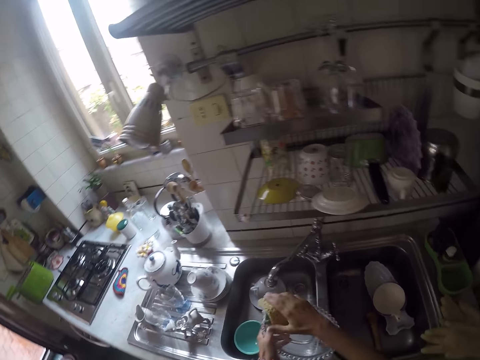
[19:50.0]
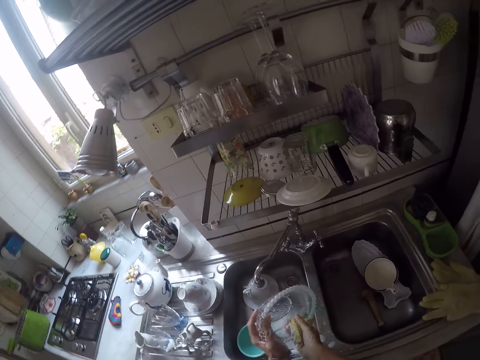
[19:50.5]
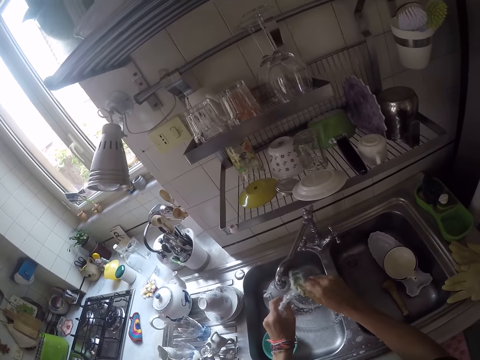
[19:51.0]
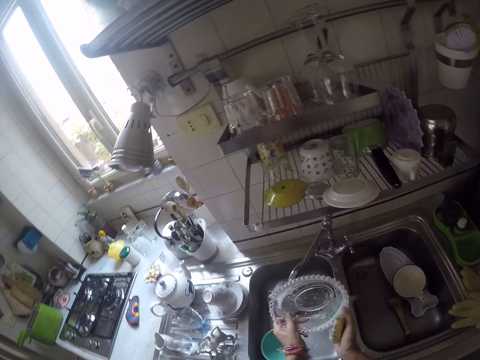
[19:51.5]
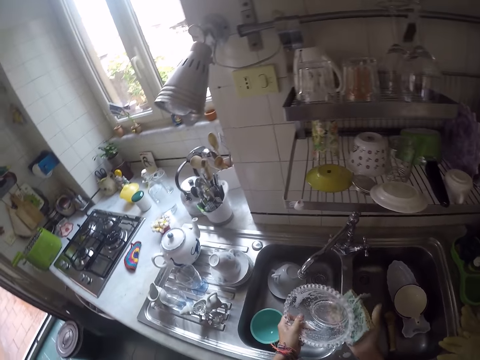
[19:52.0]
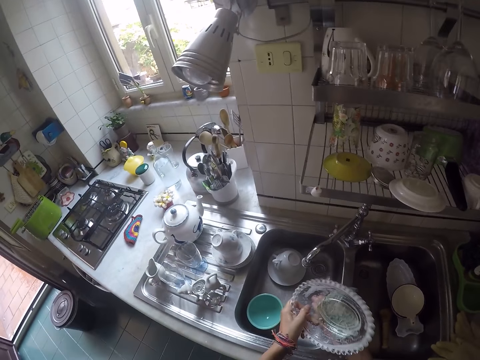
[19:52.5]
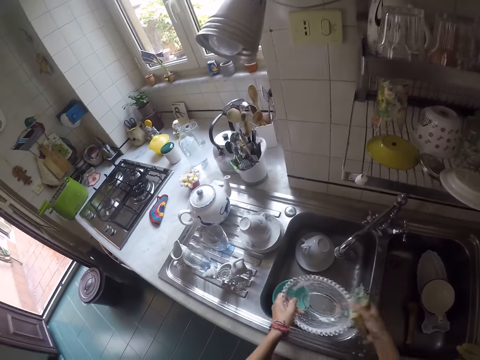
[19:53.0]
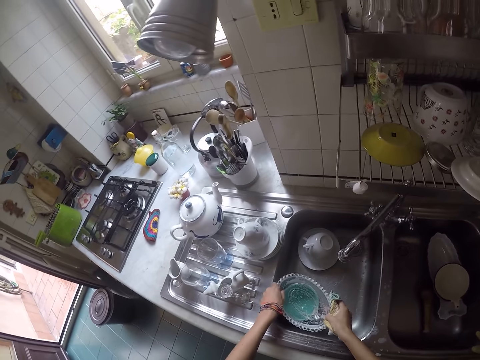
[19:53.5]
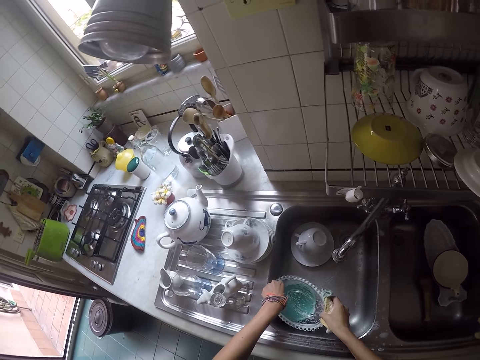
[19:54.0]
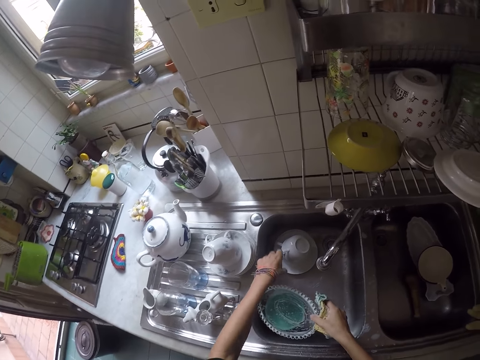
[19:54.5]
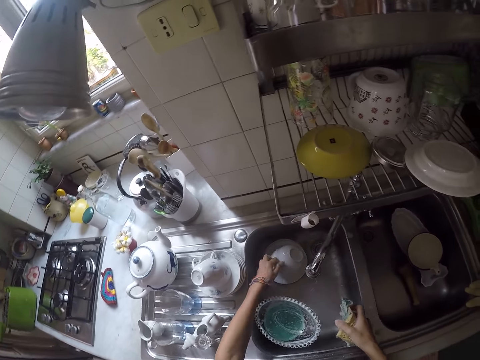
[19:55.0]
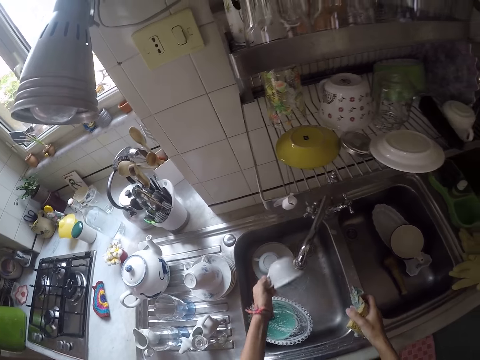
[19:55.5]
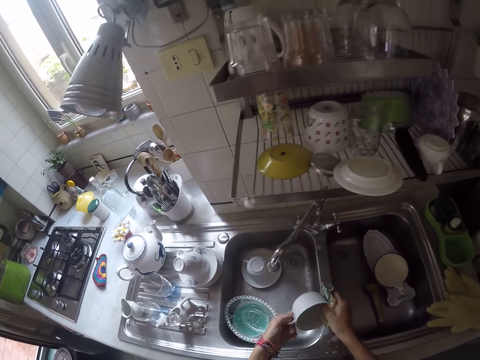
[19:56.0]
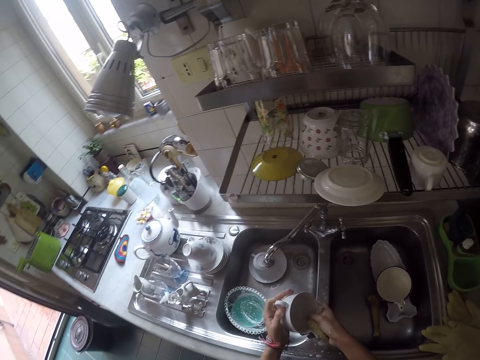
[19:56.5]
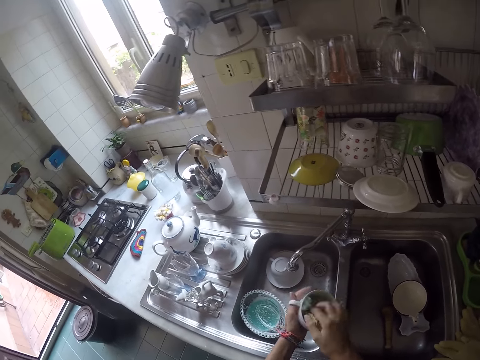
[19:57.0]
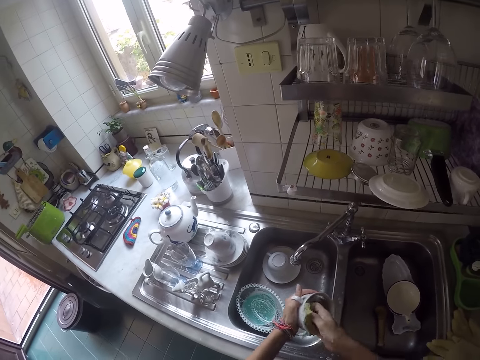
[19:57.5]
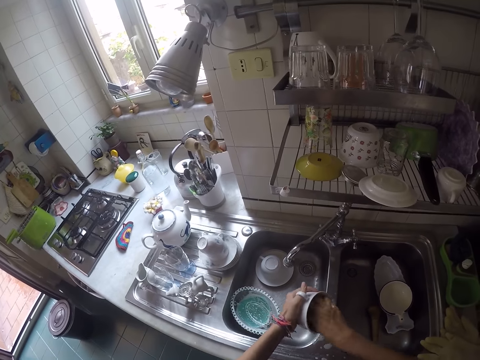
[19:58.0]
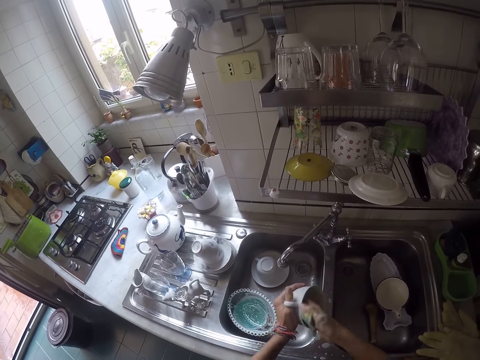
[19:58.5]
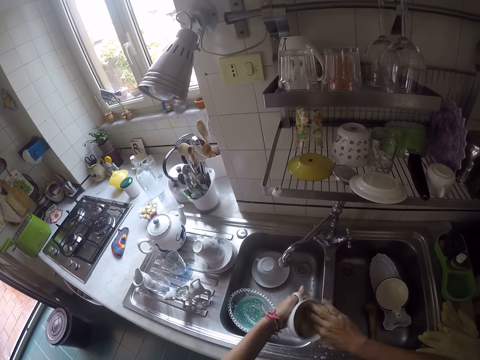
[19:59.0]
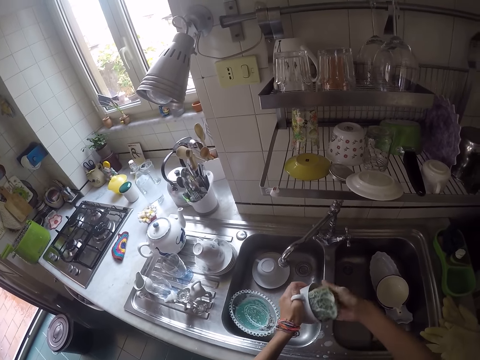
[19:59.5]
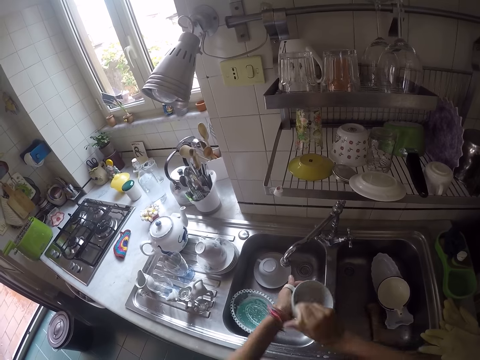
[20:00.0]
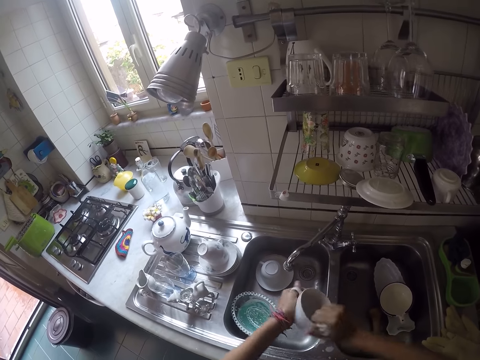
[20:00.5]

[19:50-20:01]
The camera wearer puts the bowl on the mortar in the sink. They take a cup. They scrub the cup.

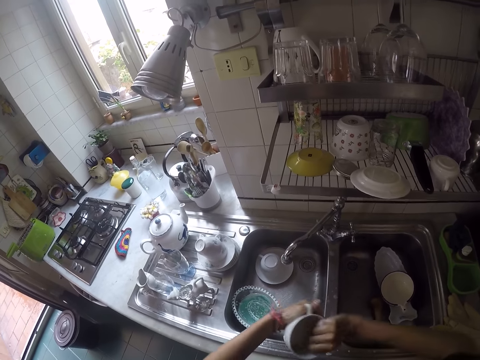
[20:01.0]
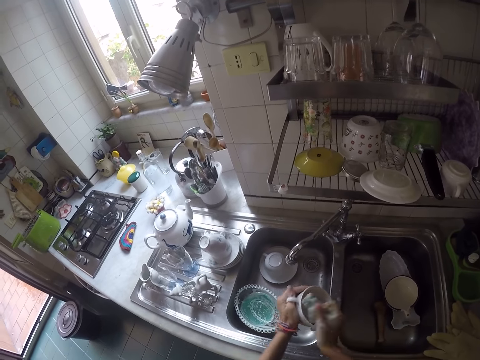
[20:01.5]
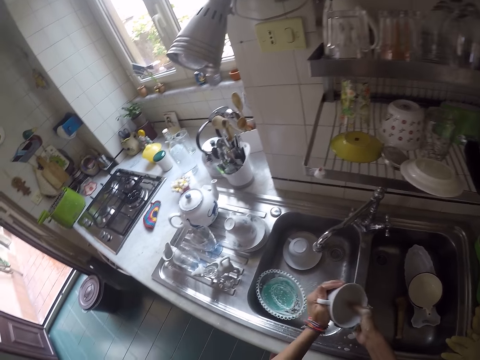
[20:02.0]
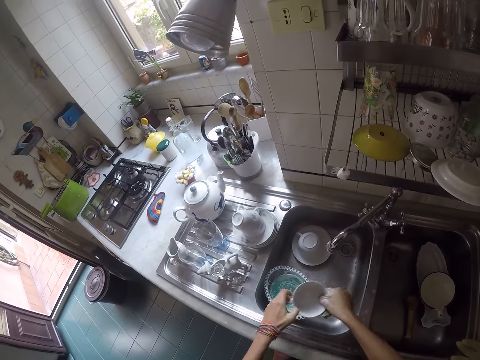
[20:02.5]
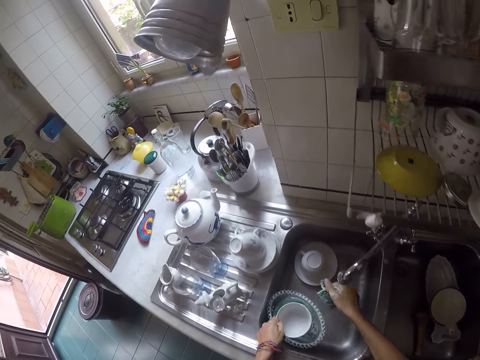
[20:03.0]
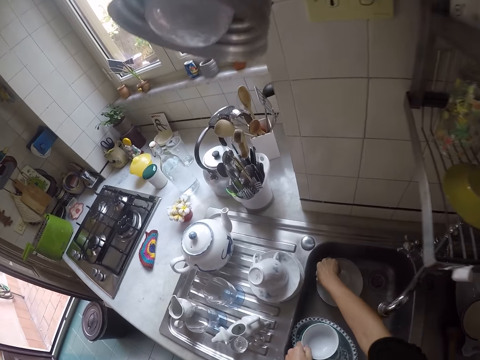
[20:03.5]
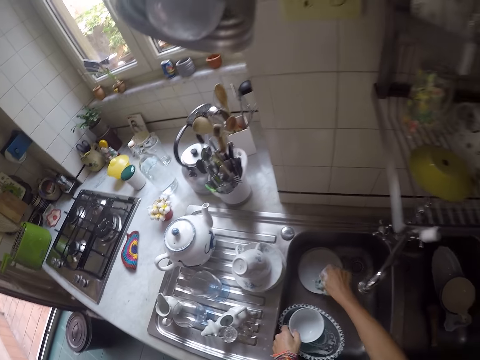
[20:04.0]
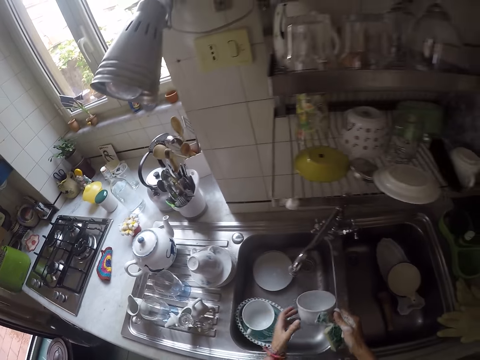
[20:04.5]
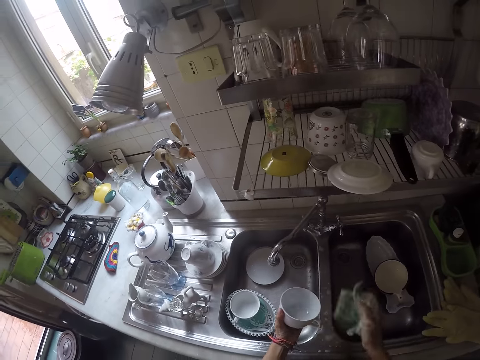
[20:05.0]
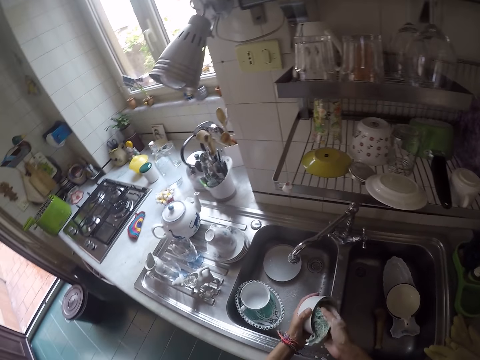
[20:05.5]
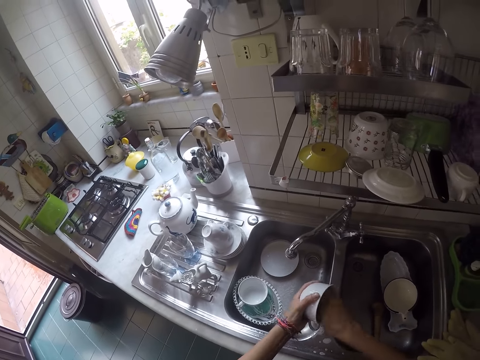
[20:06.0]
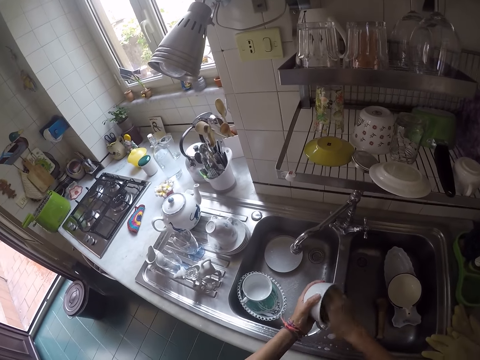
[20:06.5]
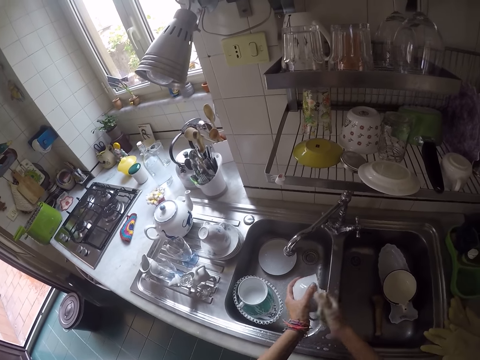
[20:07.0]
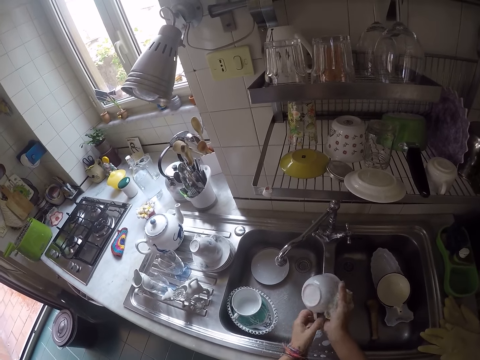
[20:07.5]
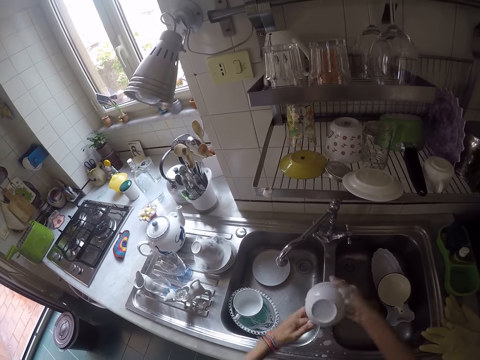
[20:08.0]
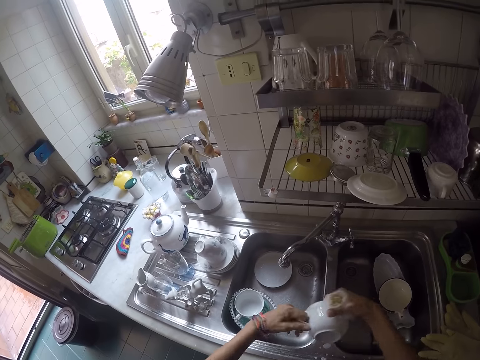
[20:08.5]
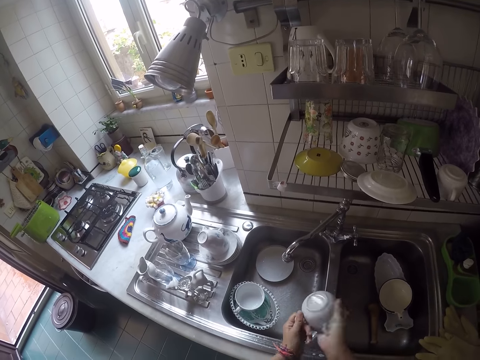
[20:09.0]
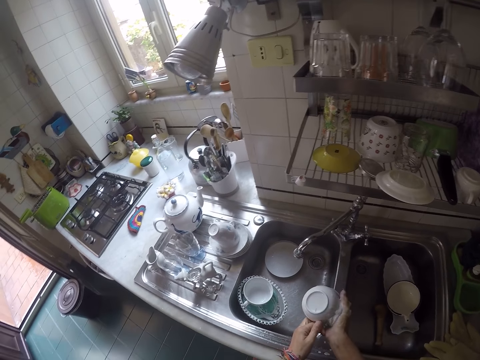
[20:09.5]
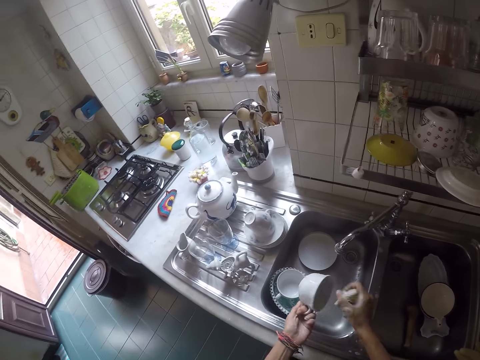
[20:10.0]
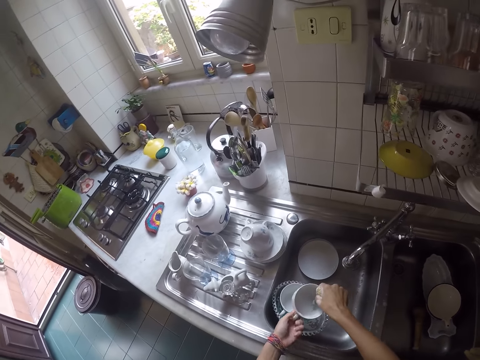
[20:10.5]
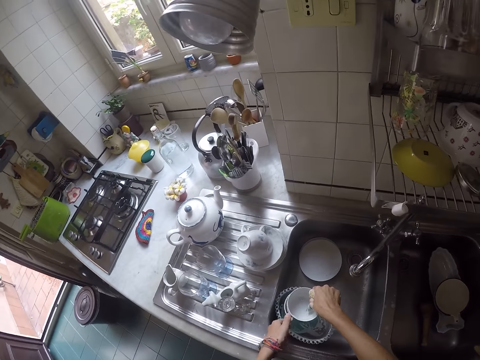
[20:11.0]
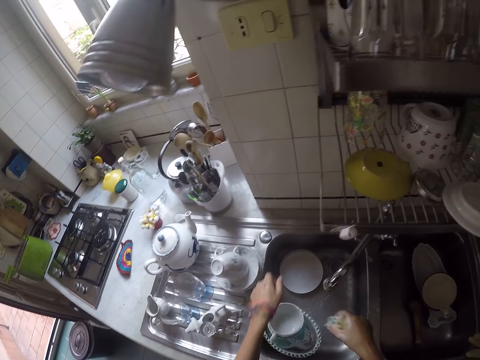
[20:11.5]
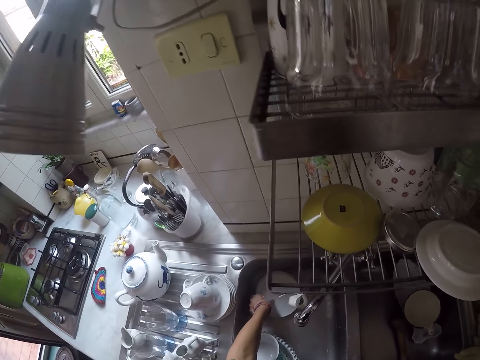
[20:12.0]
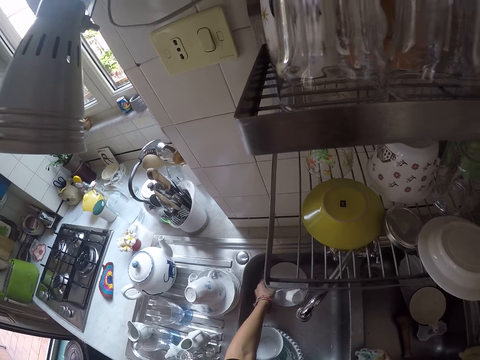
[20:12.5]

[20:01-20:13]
The camera wearer puts the cup in the bowl. They take another cup. They scrub the cup. They put the cup on the other cup. They pick up a plate.

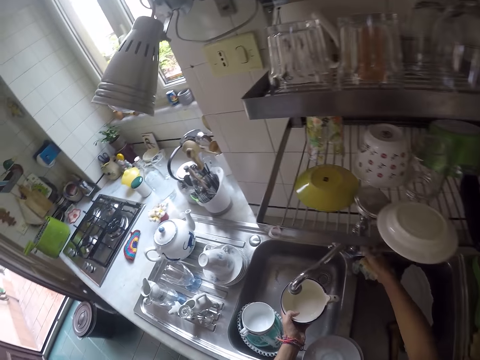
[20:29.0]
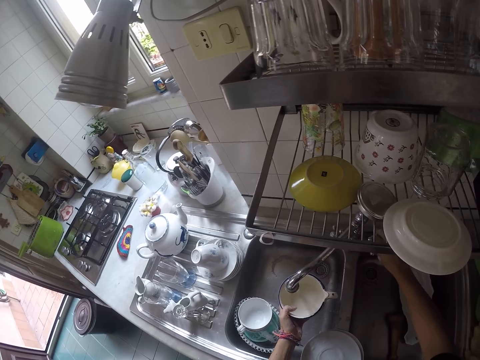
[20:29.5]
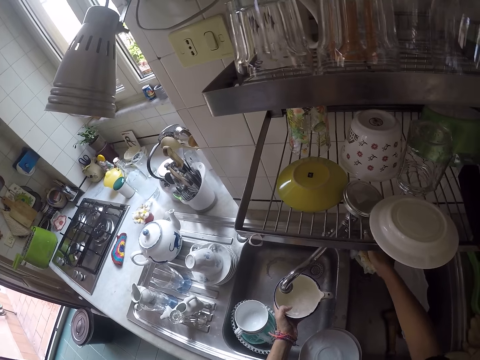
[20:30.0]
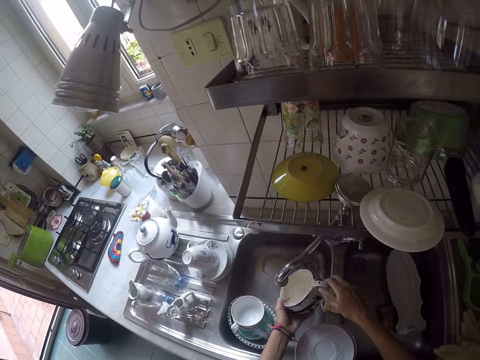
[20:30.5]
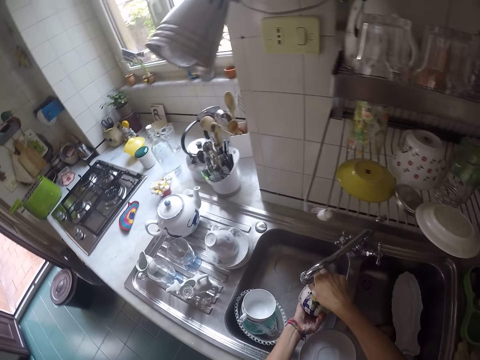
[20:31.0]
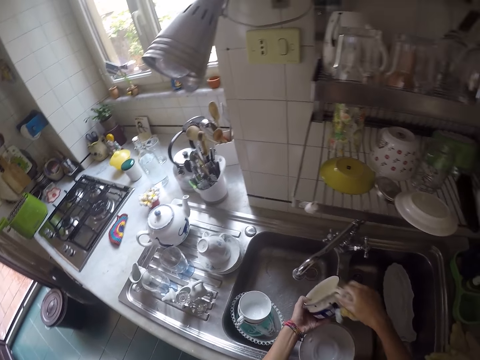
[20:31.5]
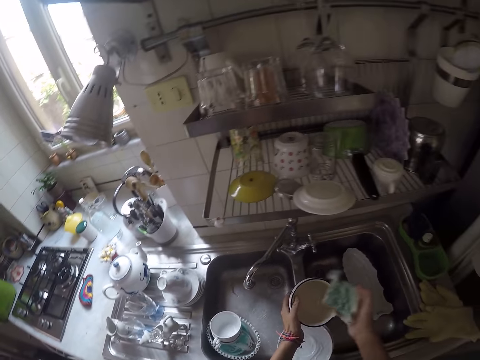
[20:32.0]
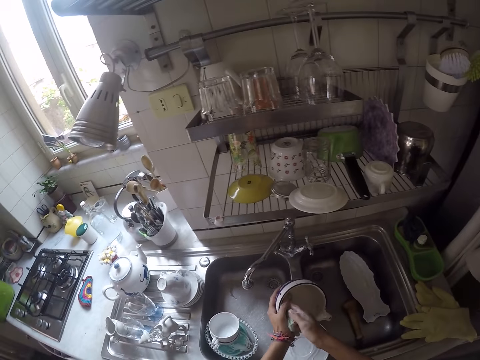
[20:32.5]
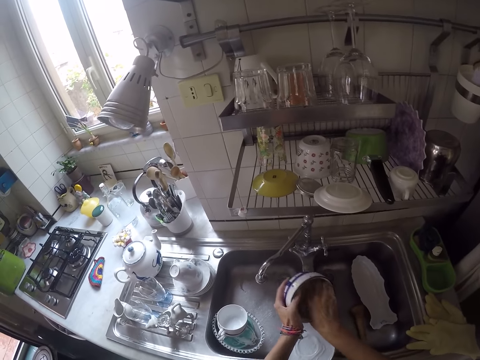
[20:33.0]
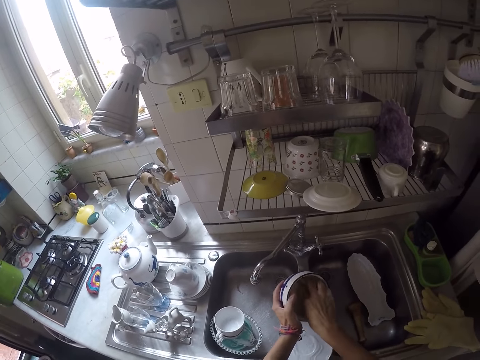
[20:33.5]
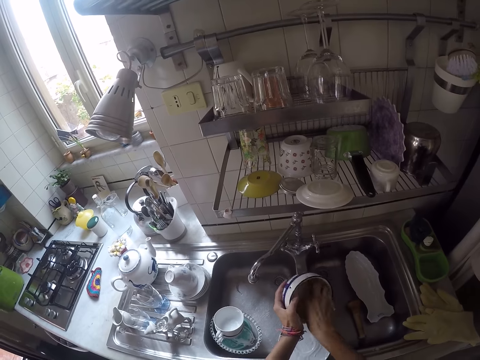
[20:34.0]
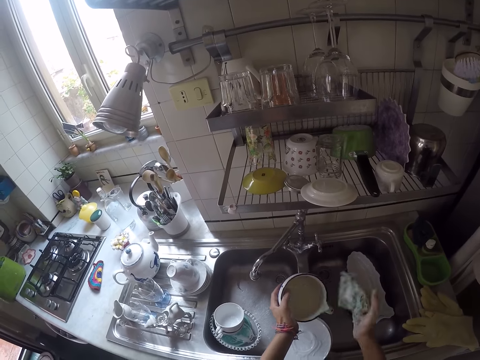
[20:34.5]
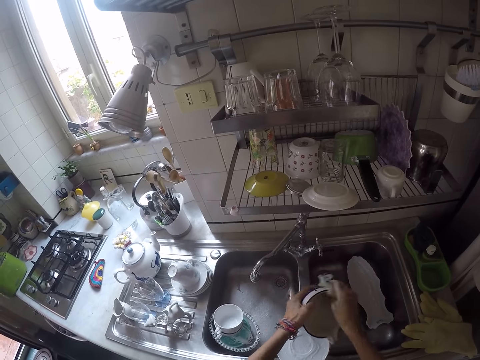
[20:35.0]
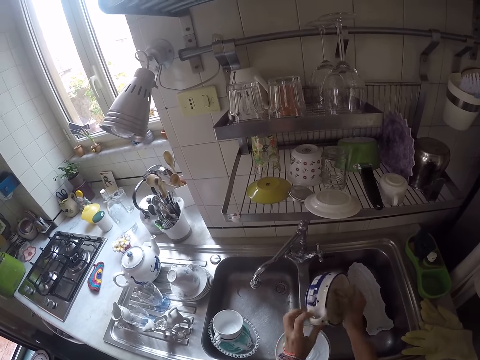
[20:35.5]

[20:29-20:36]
The camera wearer opens the tap. They put water in the bowl. They close the tap. They pour water from the bowl. They scrub the bowl. They wipe a cup.
